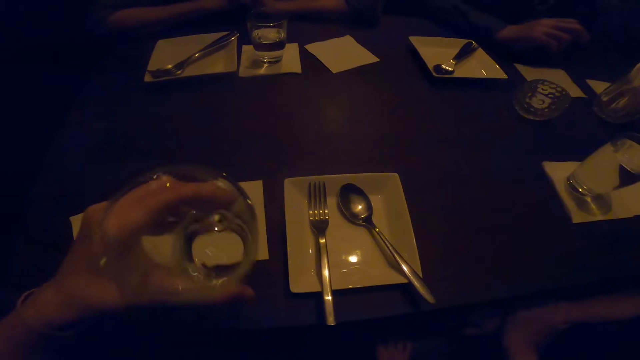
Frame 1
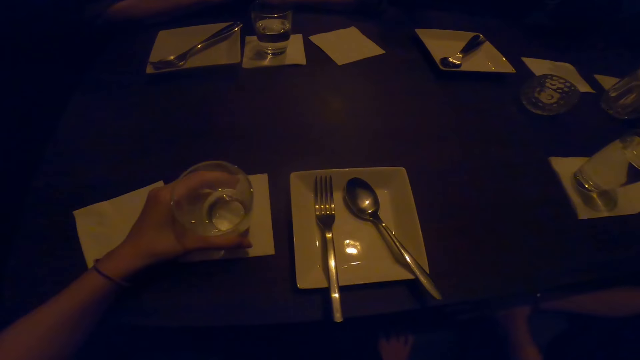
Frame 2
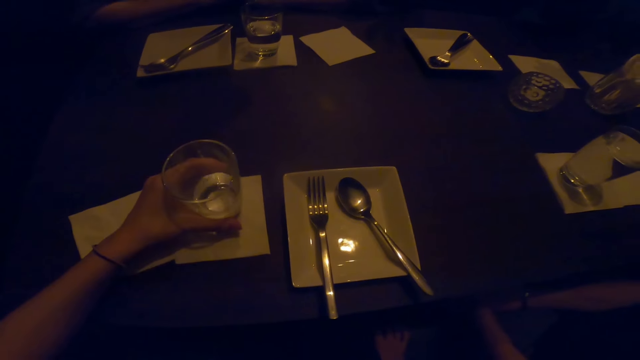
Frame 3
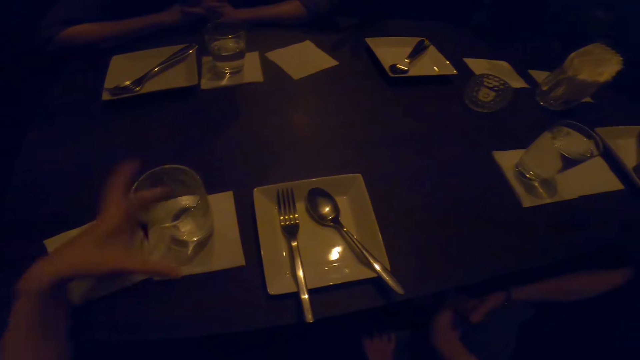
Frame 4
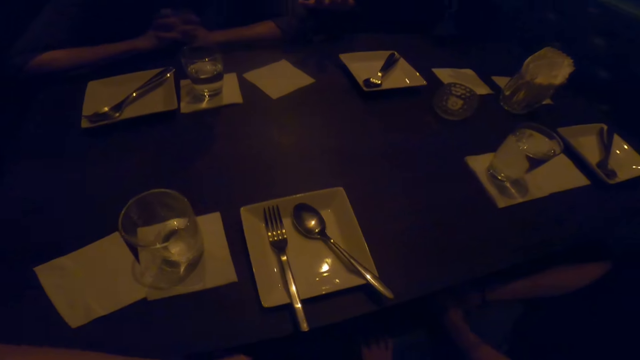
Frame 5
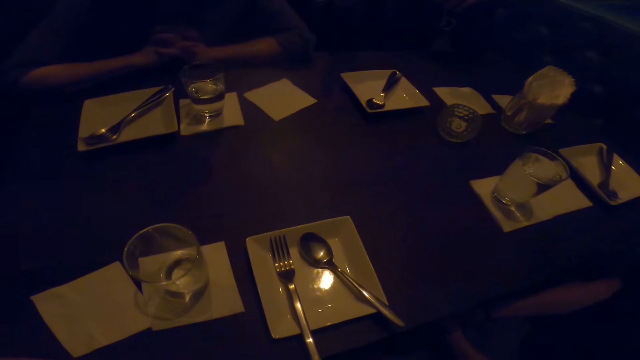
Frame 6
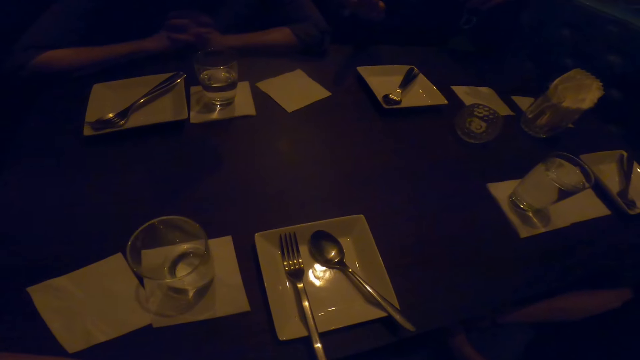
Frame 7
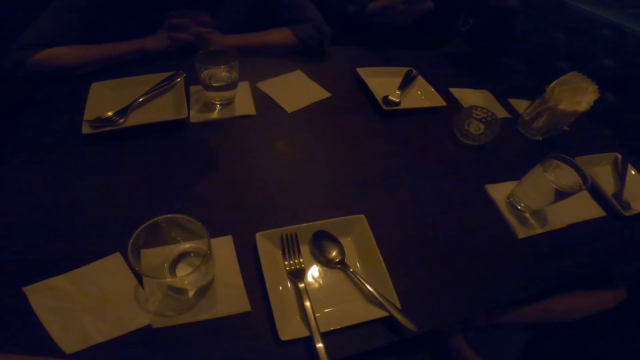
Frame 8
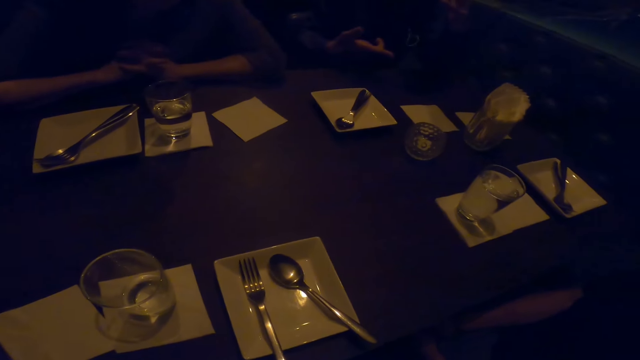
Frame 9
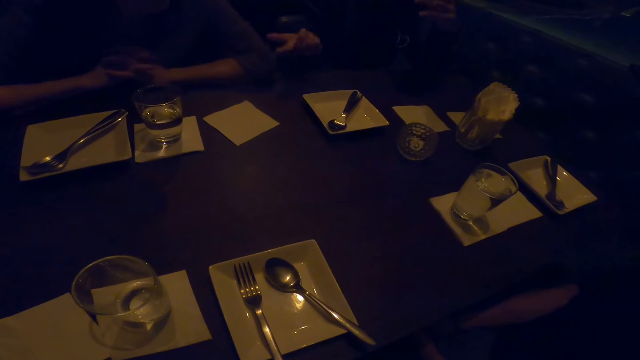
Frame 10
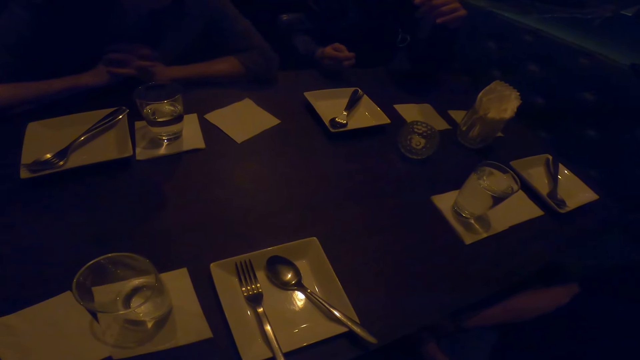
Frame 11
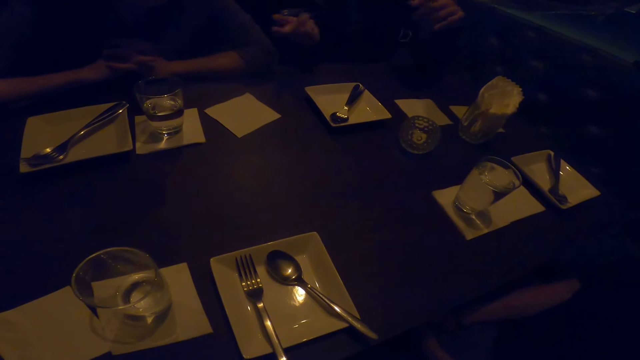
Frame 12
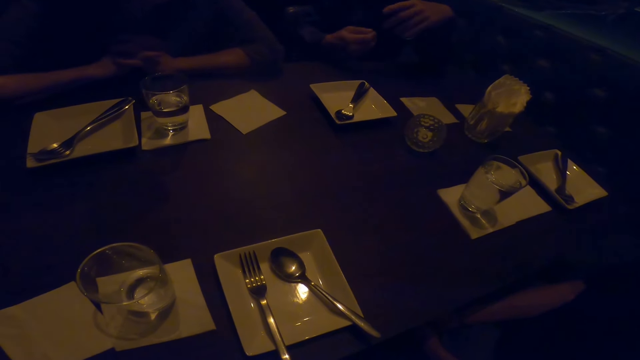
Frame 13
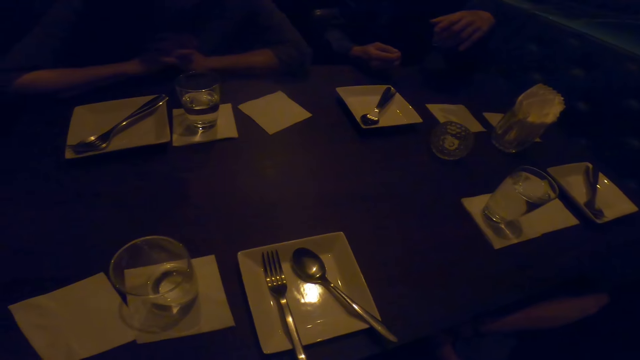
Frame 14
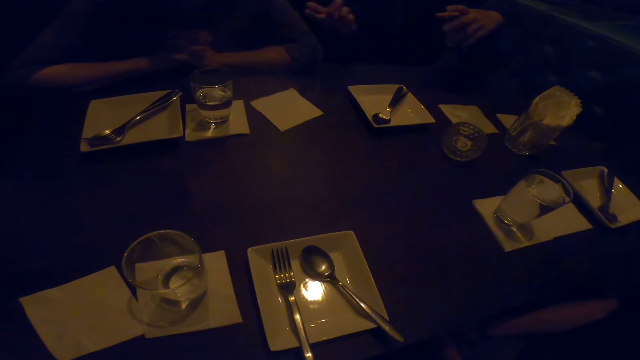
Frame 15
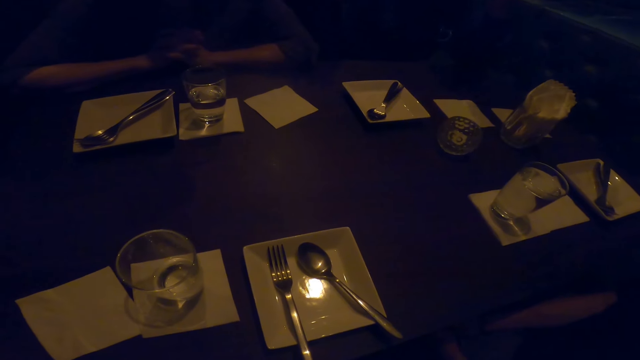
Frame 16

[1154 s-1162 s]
The camera wearer drops the glass of water on the table. They interact with the friends.

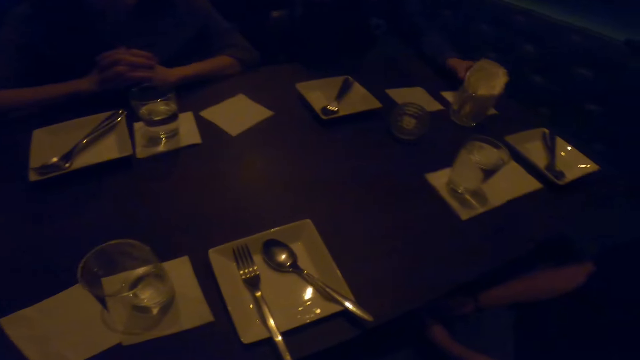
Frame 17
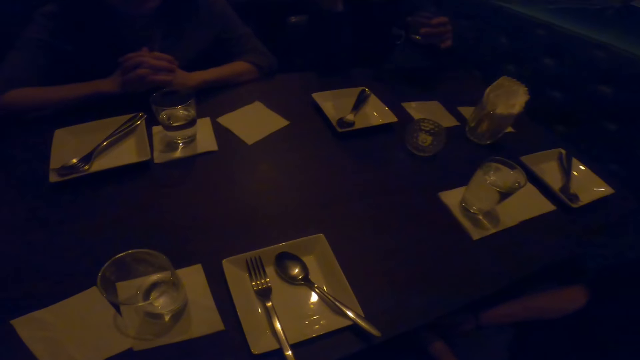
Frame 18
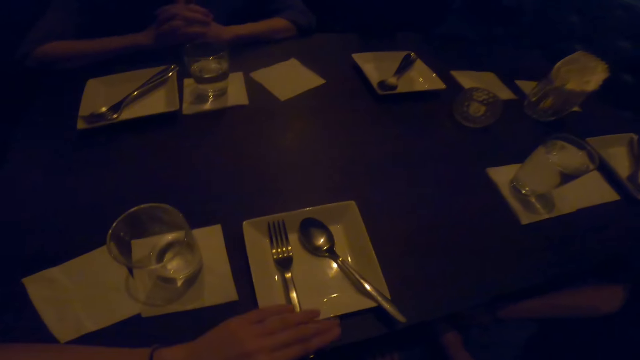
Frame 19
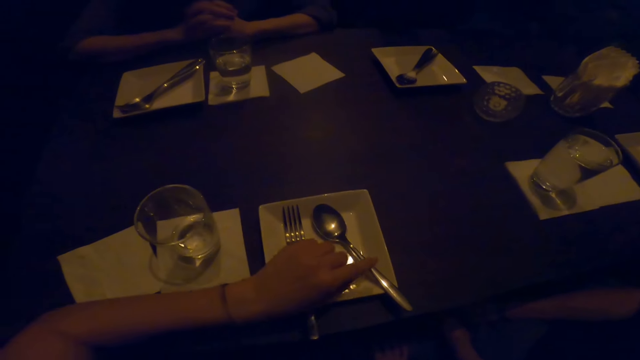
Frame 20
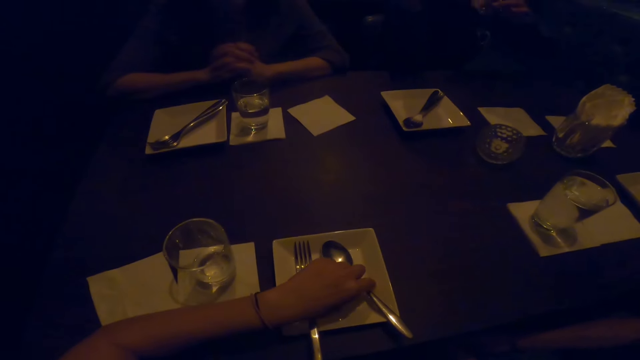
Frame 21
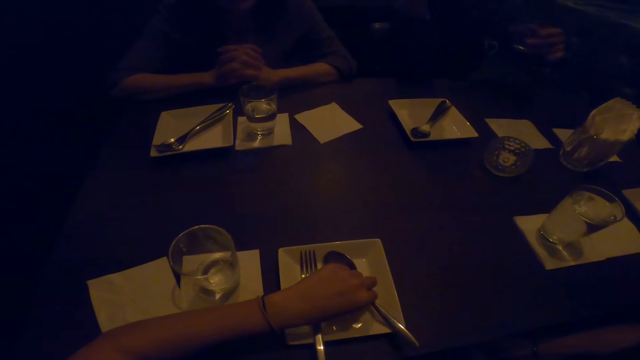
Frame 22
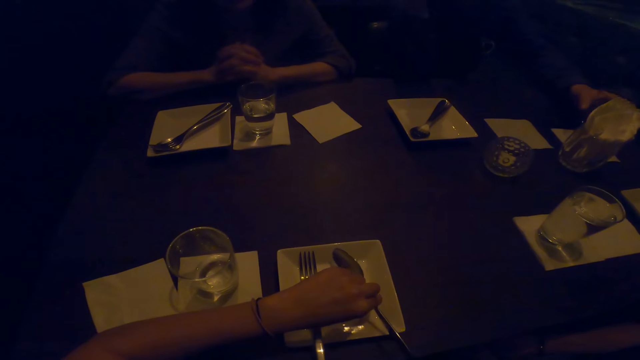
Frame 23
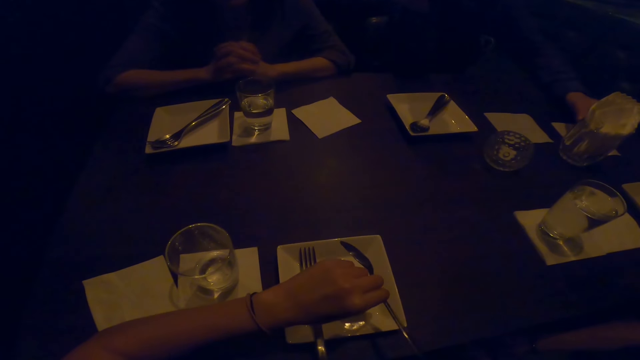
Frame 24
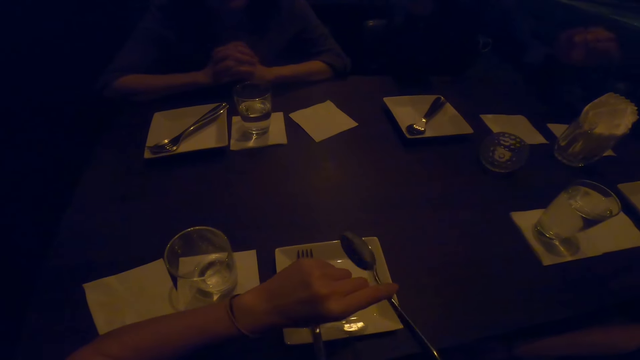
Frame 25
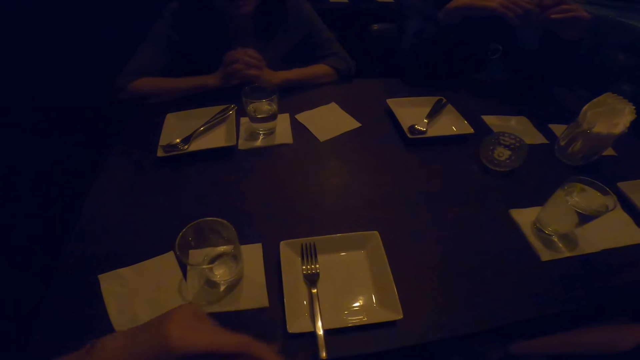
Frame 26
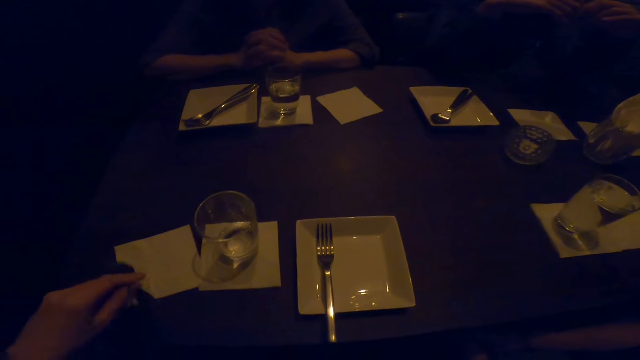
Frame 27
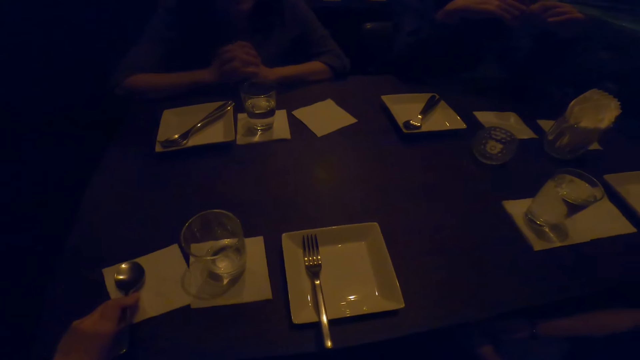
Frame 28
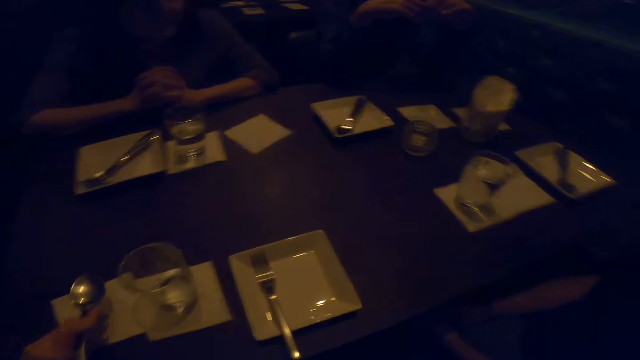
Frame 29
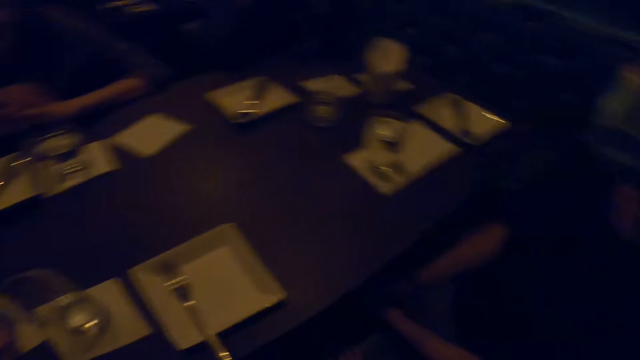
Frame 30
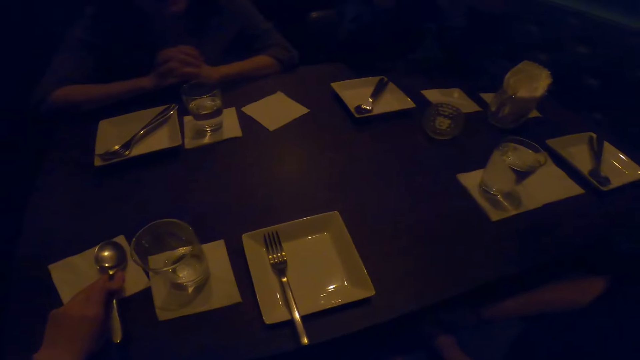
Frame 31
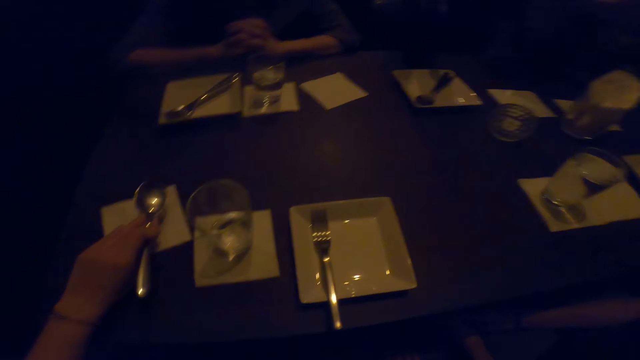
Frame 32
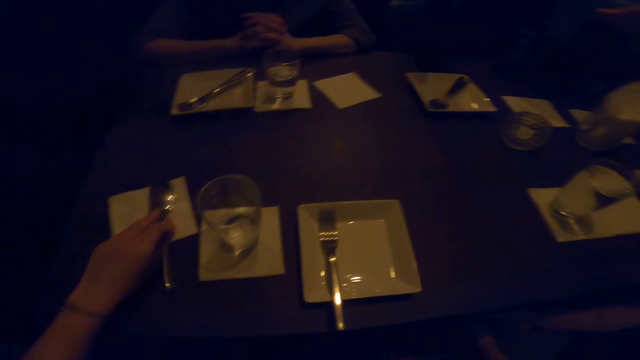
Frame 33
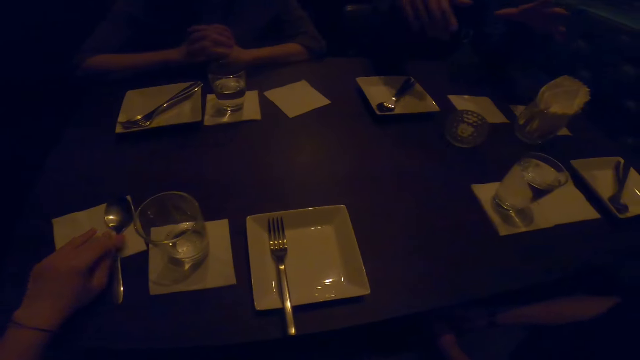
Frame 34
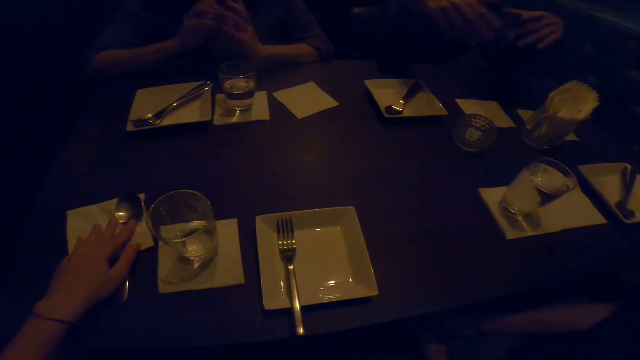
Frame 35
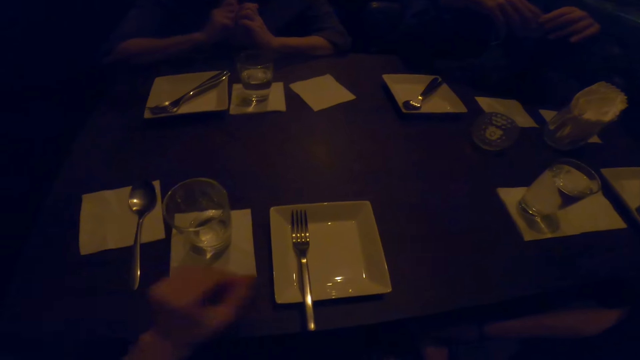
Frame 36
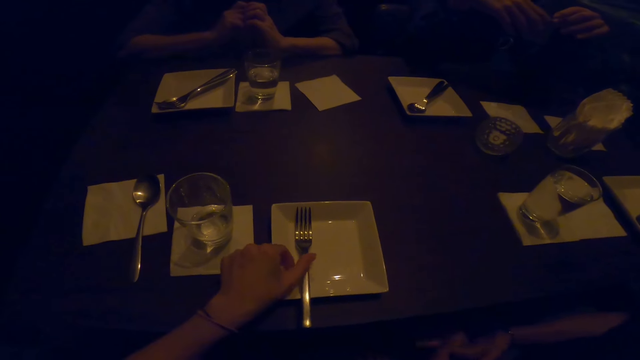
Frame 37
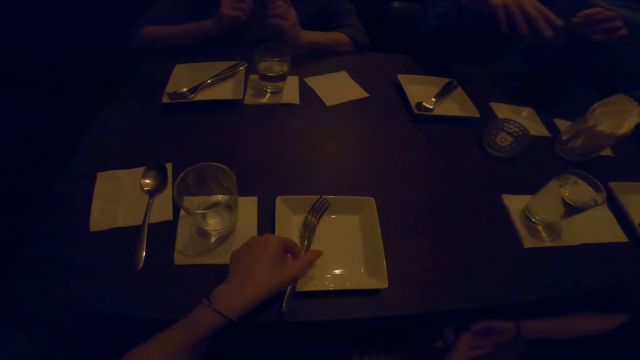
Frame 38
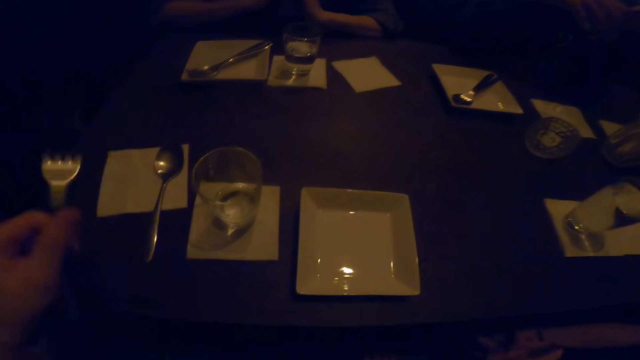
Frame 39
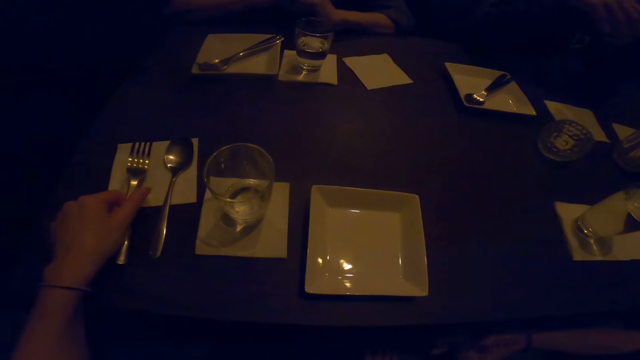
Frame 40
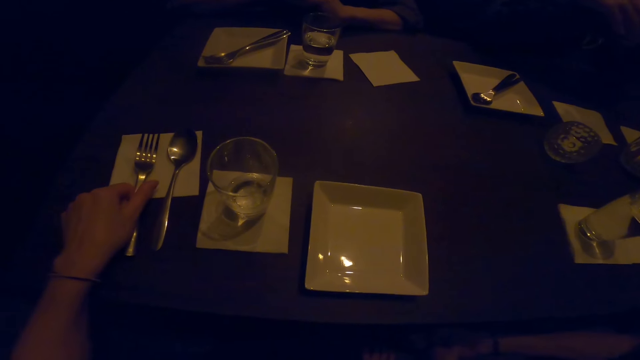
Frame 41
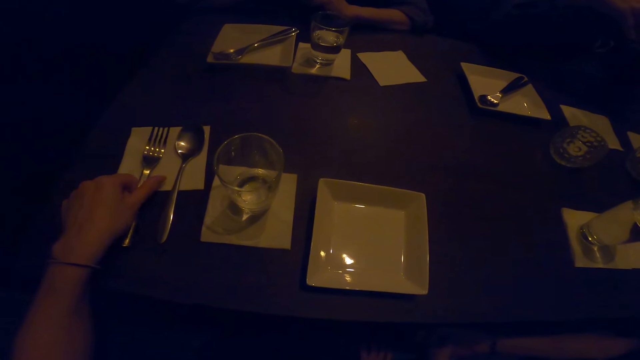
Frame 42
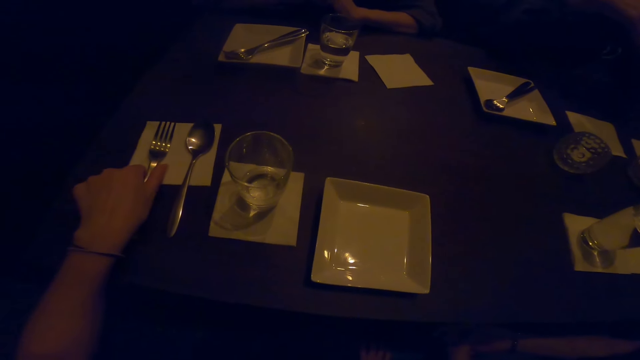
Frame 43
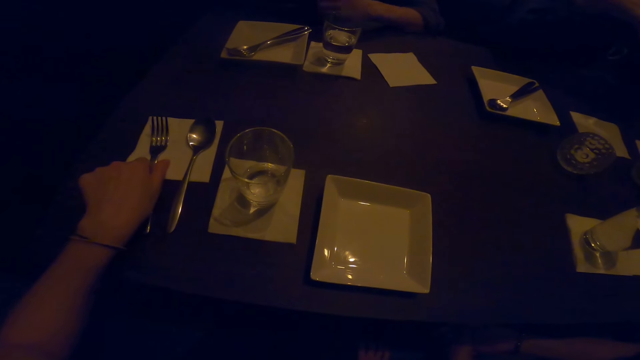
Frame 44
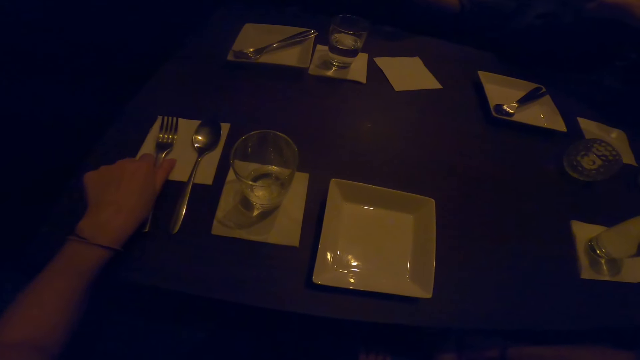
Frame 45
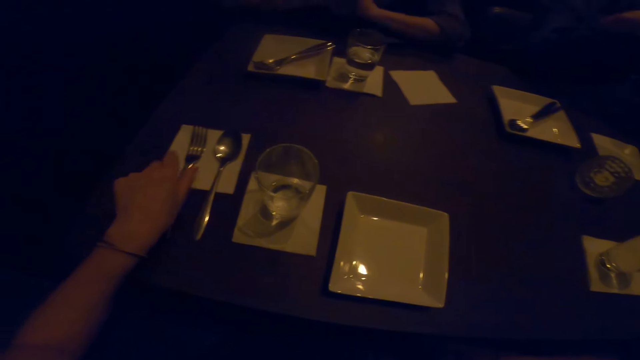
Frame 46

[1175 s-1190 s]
The camera wearer picks up the spoon with the left hand. They drop the spoon on the table. They pick up the fork with the left hand. They drop the fork on the table.
